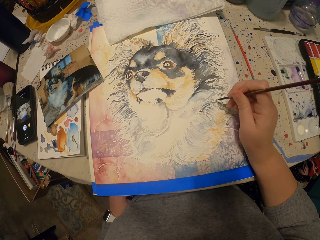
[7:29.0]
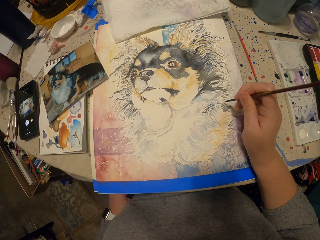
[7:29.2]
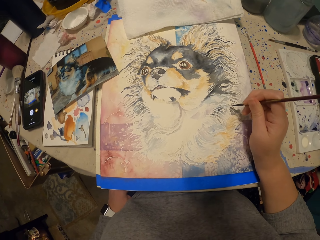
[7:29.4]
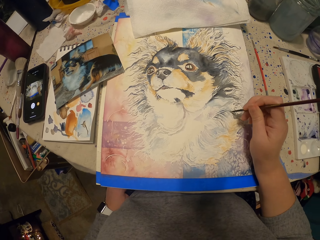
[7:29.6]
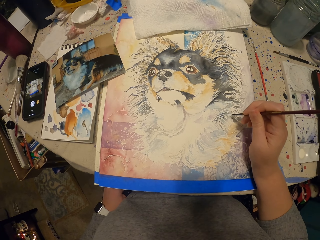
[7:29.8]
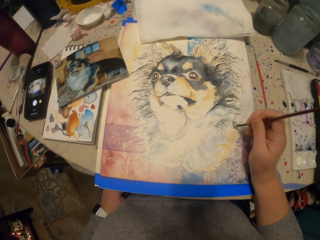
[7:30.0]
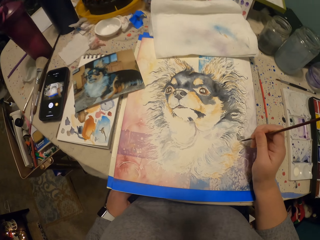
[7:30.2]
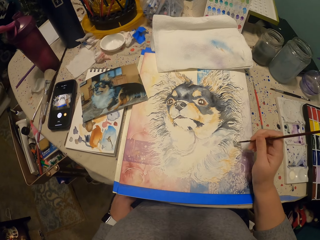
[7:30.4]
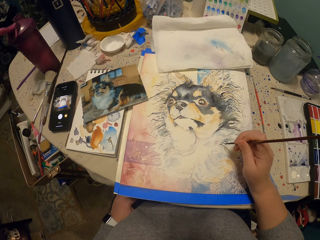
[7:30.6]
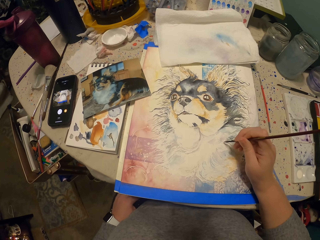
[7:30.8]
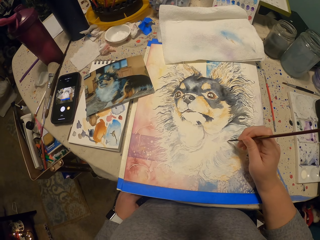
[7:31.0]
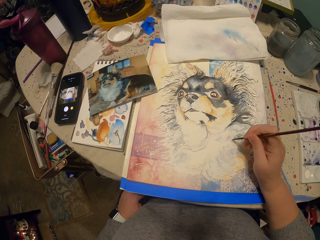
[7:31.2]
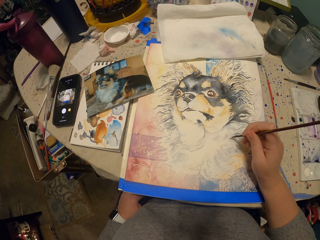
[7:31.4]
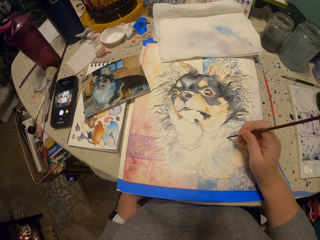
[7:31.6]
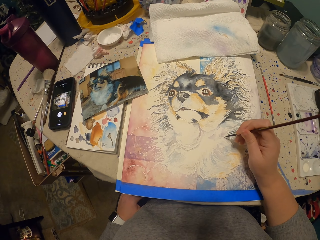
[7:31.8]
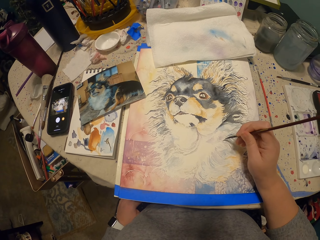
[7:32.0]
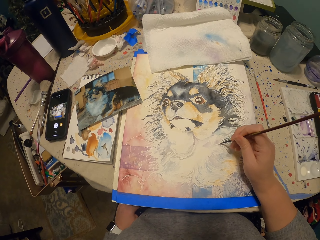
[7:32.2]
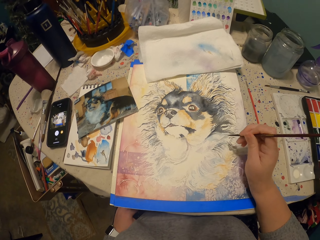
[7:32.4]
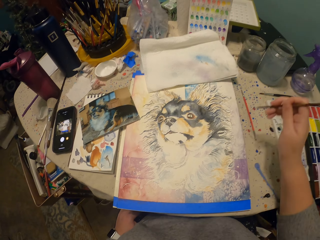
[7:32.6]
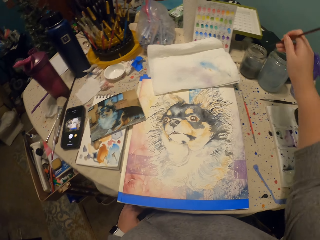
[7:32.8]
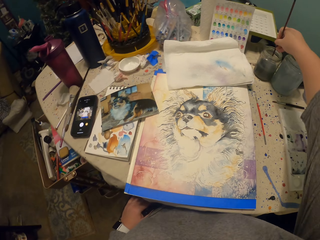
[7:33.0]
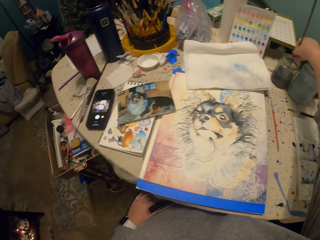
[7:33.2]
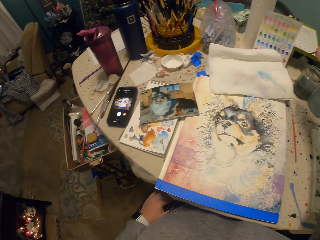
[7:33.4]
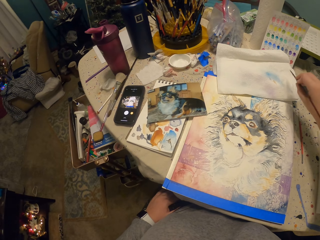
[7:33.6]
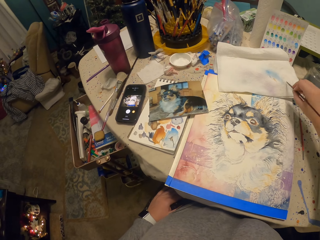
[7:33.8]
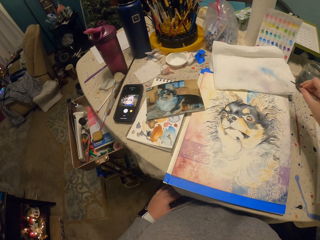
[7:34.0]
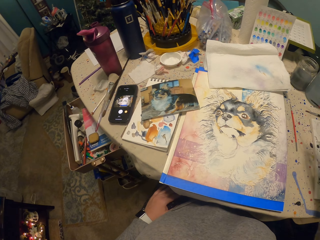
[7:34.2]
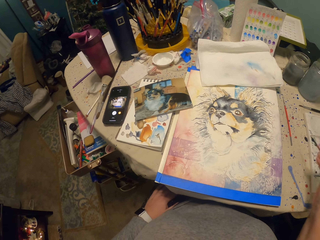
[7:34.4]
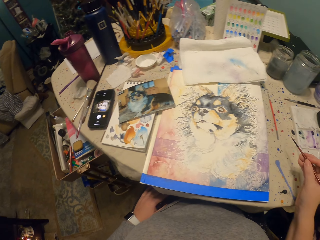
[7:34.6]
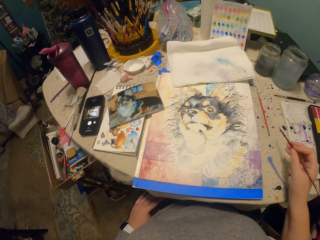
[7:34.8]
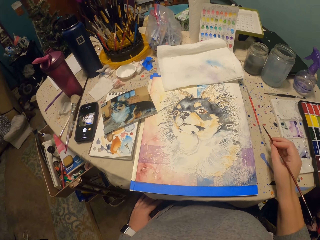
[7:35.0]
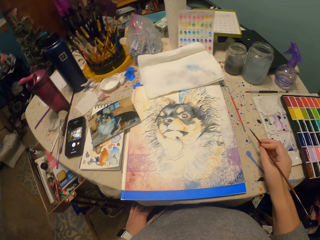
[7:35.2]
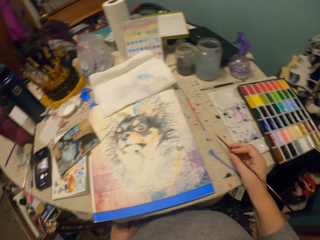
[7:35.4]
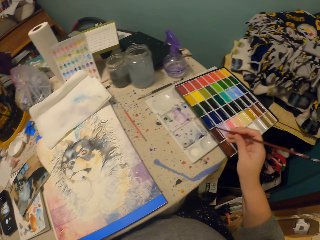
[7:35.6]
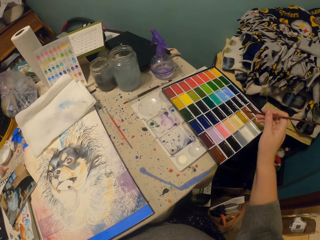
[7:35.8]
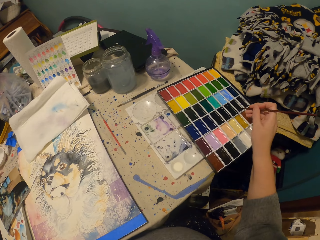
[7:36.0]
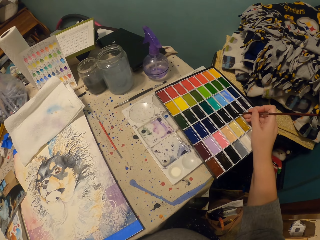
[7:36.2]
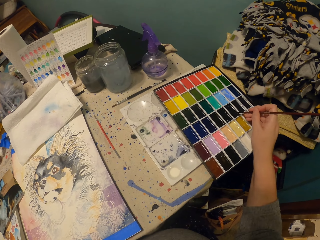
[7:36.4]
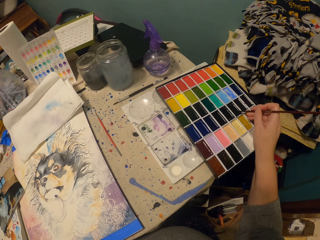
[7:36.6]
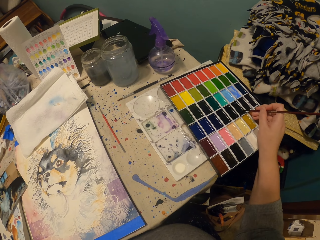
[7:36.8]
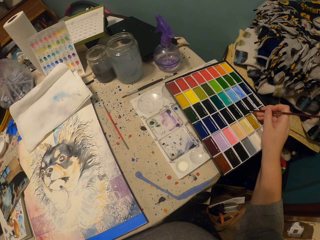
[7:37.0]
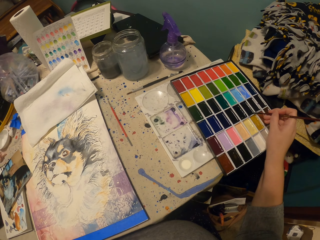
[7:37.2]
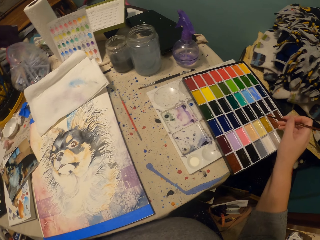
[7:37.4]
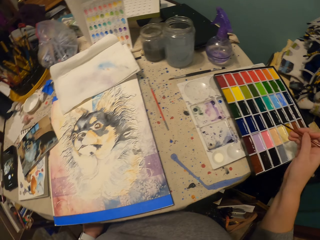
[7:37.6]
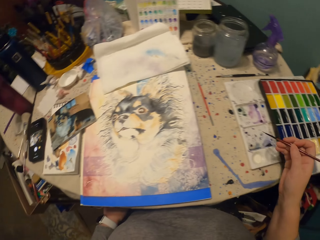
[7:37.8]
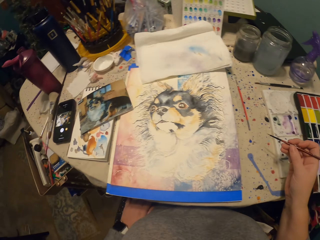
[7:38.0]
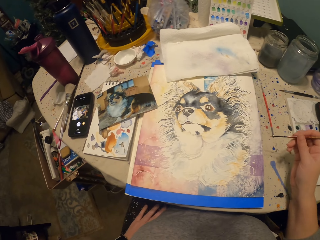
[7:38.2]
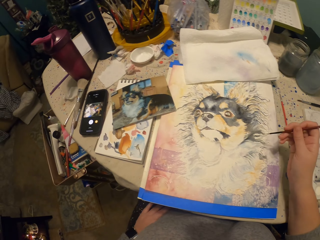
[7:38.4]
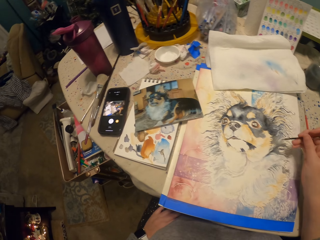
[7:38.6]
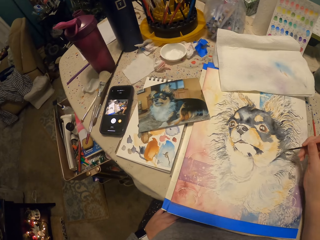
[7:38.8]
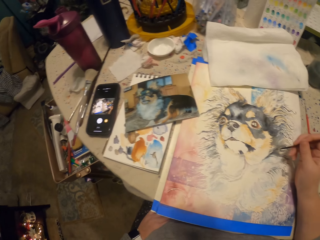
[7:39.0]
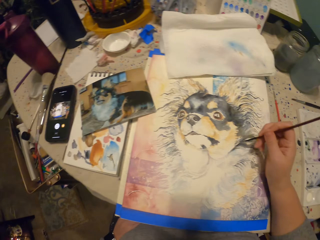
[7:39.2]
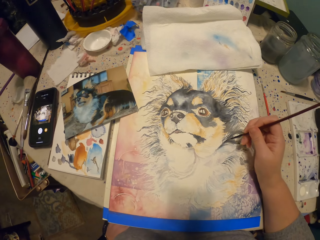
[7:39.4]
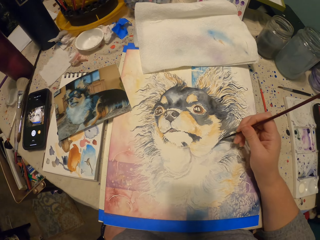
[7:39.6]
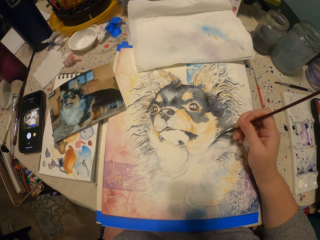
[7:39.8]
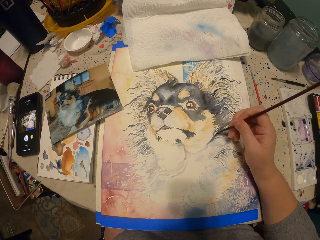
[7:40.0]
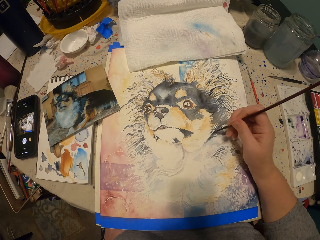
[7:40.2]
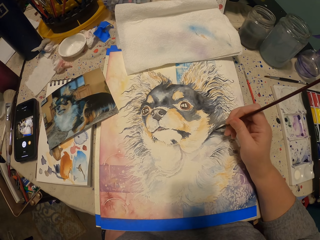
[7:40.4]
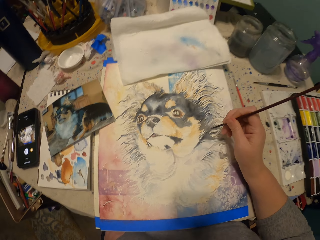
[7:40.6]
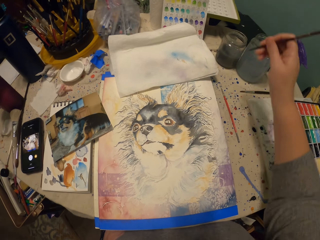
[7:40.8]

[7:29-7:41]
The camera wearer dips the paint brush in a container. They put the paints on the painting brush. They wipe the paint brush on paper. They stare at the paint brush. They pick paint from the paint kit. They paint a dog art with the painting brush.

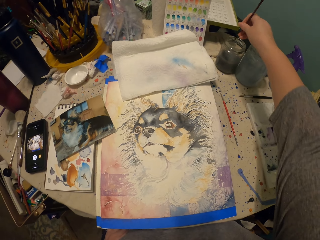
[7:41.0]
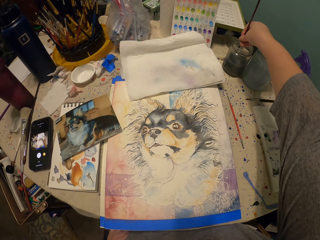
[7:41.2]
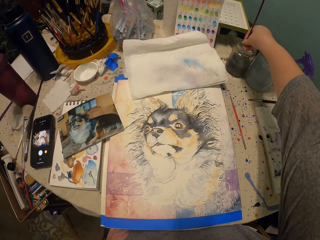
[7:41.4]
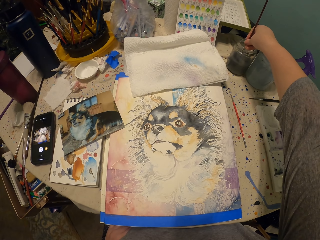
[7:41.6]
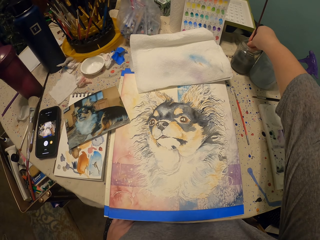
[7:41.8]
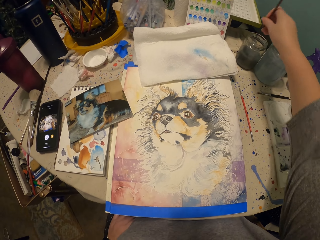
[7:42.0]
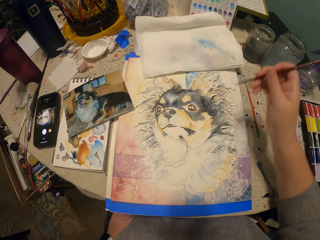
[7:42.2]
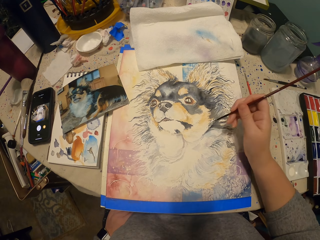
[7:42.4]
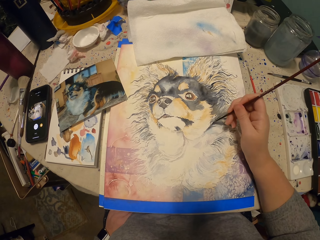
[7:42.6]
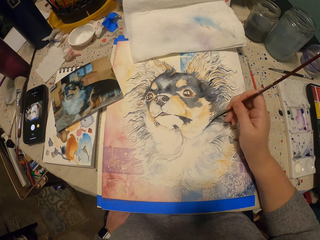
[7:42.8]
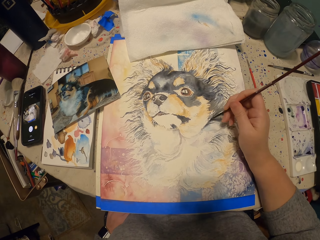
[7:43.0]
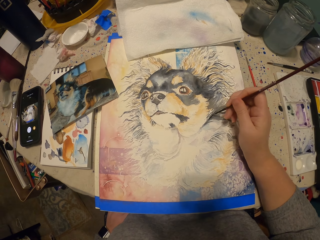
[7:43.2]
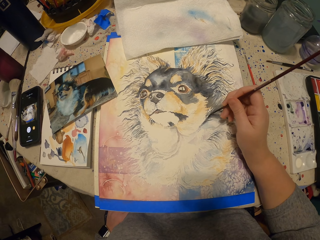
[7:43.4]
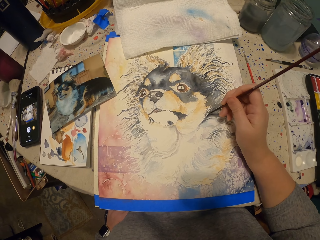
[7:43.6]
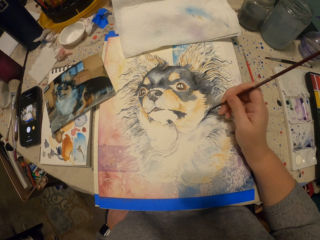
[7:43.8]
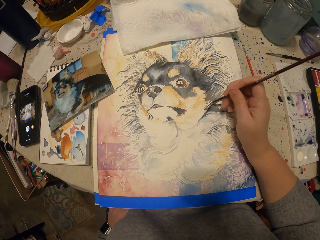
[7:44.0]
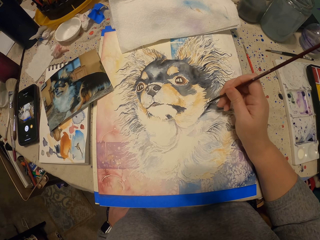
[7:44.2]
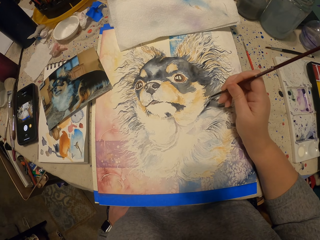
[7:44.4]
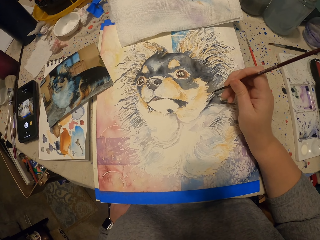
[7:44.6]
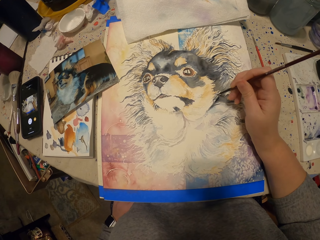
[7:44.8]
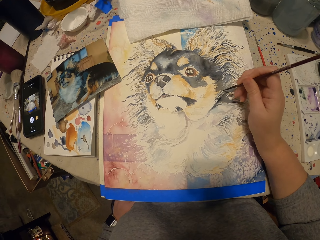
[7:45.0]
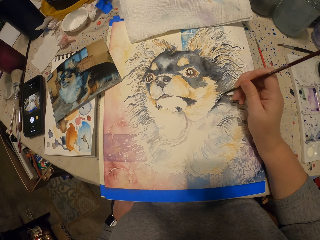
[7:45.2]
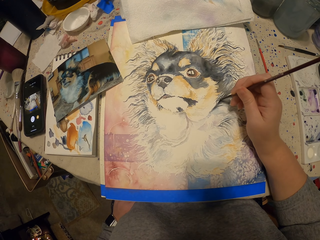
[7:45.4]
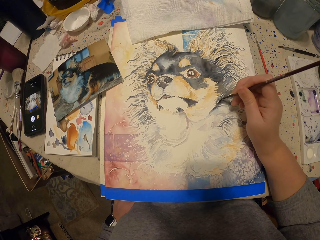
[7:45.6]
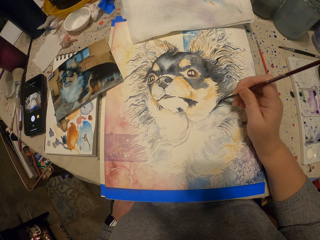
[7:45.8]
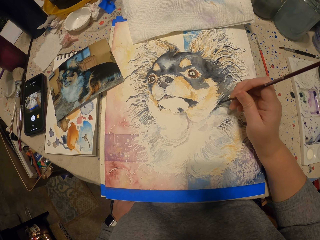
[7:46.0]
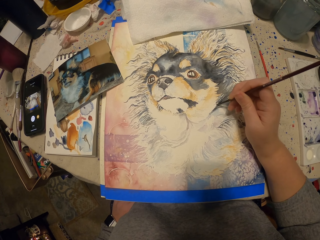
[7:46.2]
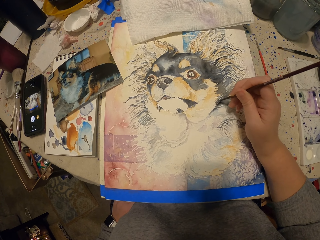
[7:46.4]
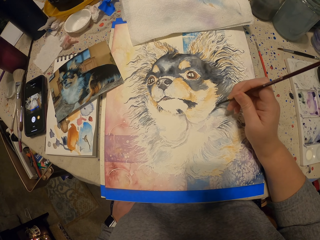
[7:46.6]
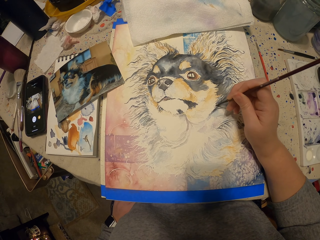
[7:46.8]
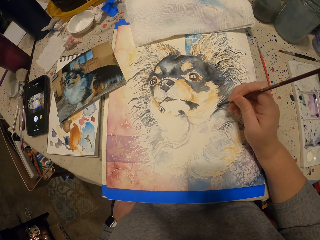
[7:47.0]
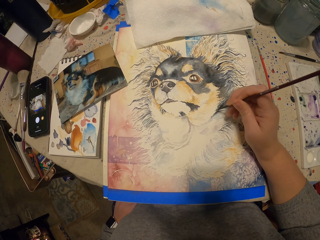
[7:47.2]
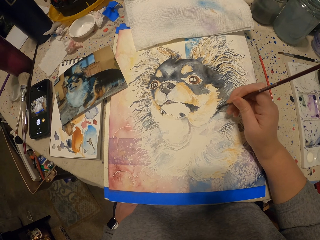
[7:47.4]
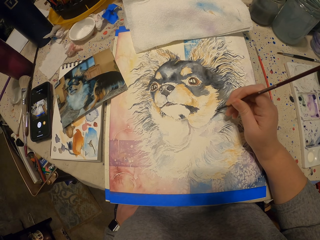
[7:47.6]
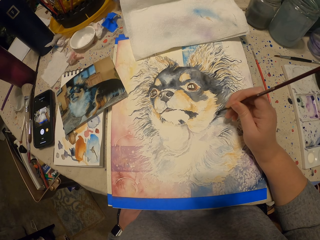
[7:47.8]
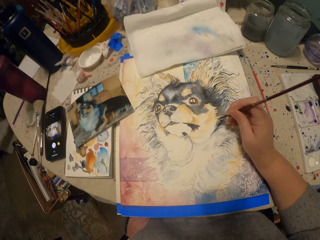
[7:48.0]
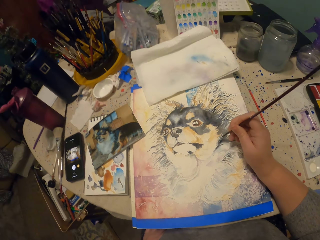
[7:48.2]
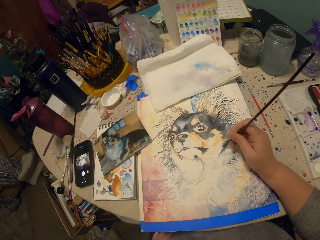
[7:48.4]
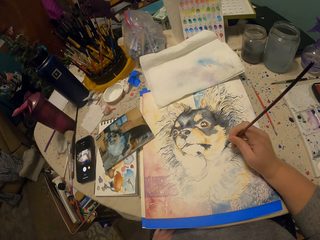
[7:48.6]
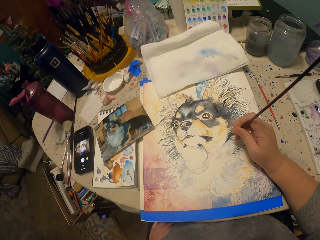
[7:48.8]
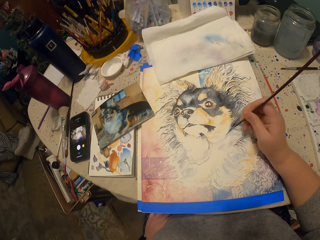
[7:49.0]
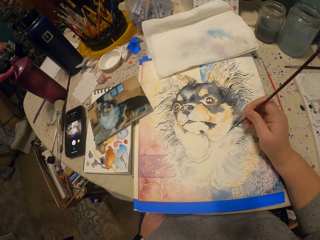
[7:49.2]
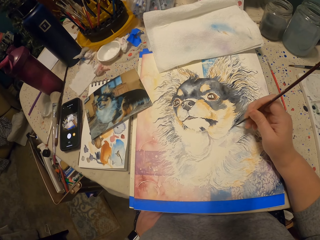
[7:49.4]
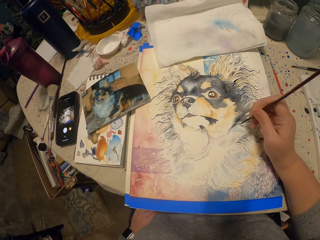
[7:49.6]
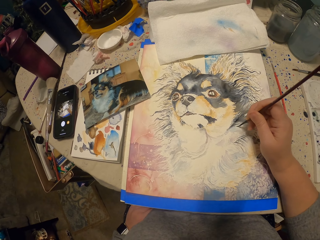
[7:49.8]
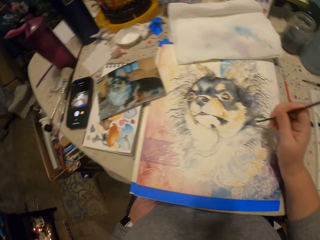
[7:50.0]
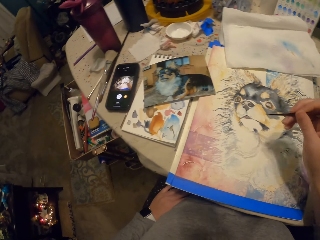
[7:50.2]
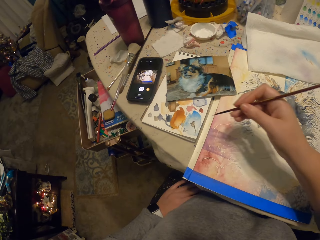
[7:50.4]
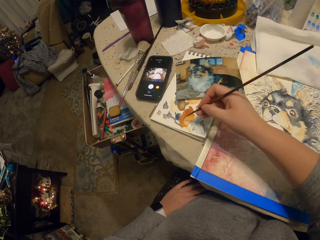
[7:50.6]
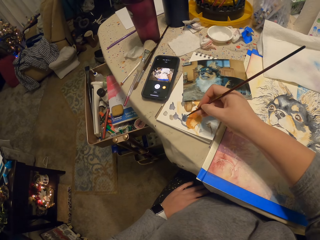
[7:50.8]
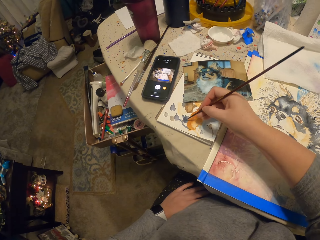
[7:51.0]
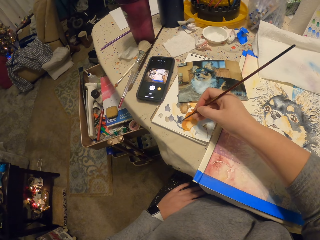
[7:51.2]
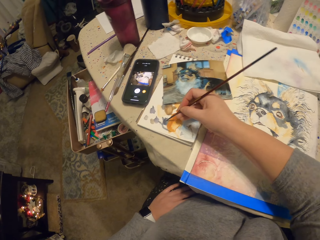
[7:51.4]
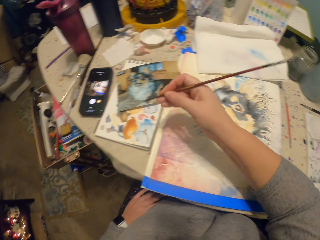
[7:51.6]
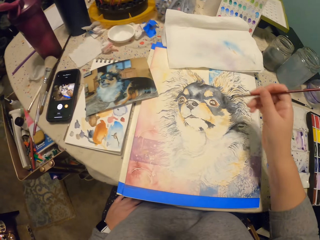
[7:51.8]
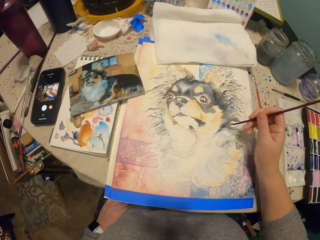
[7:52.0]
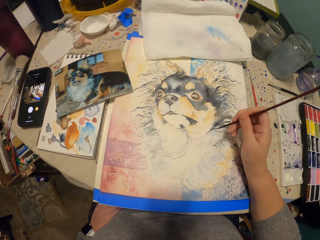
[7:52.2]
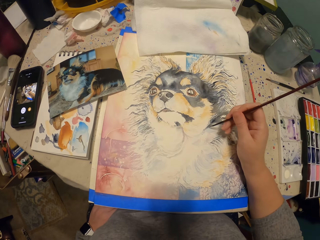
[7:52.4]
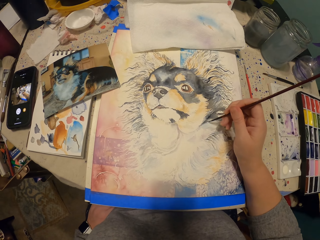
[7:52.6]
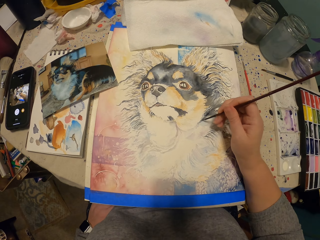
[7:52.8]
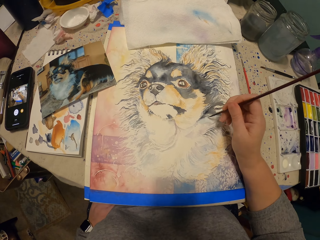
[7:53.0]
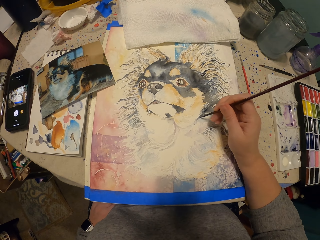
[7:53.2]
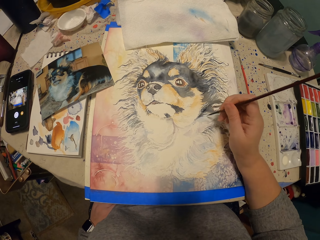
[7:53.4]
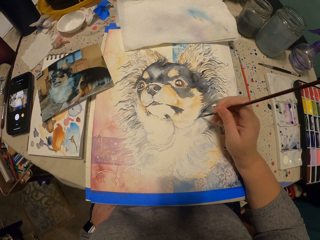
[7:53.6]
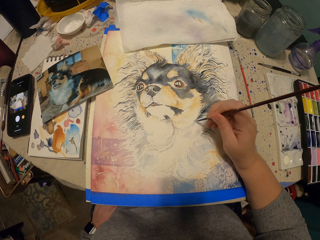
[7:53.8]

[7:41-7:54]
The camera wearer dips the paint brush in a container. They put the paints on the painting brush. They paint a dog art with the painting brush. They rub the paint brush on palette paper. They put the paints on the painting brush. They paint a dog art with the painting brush.
